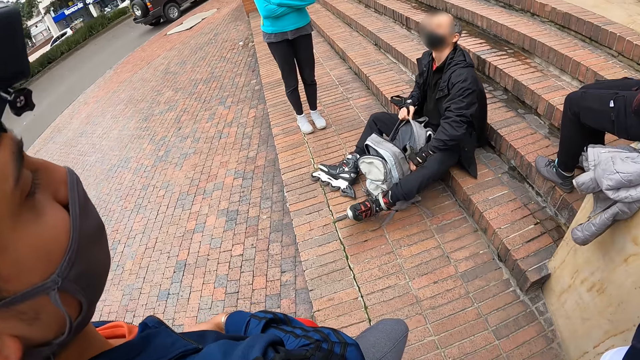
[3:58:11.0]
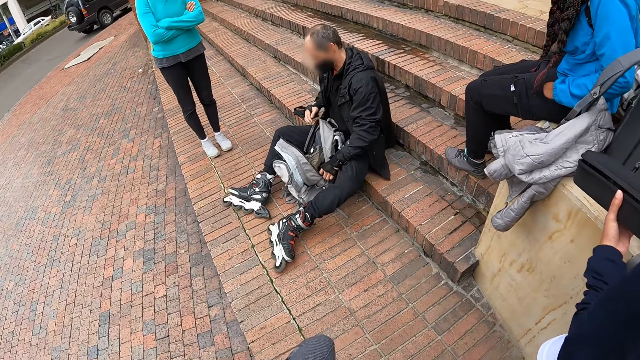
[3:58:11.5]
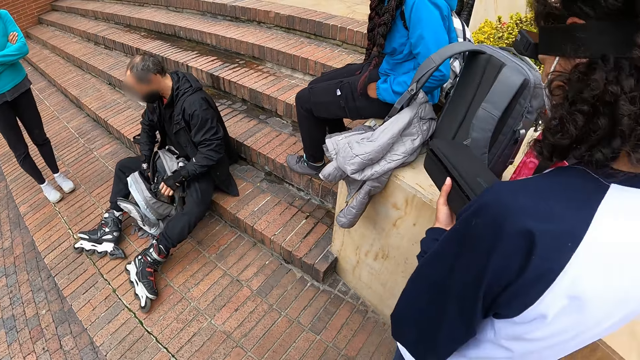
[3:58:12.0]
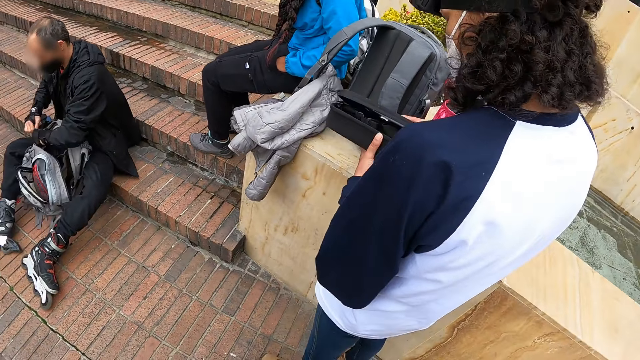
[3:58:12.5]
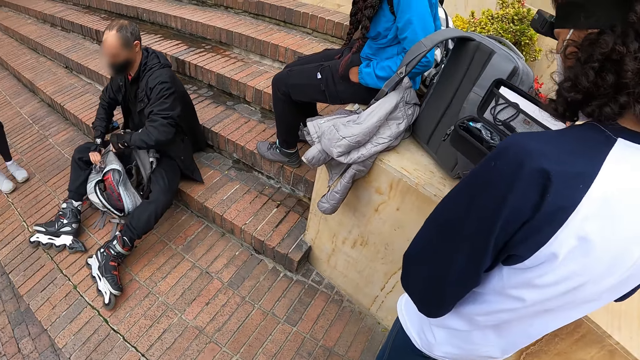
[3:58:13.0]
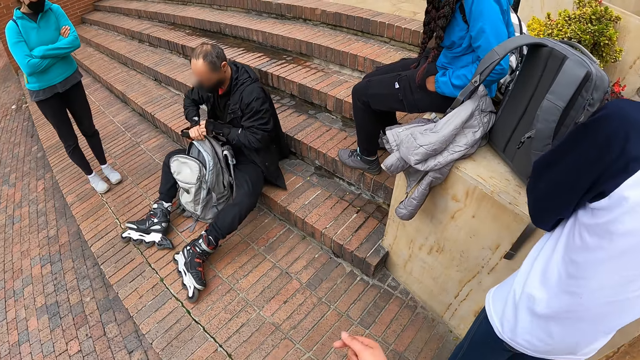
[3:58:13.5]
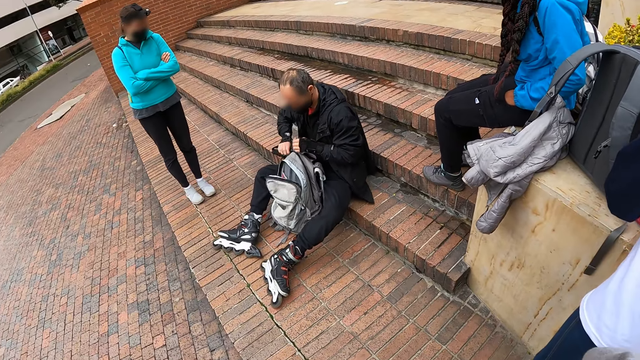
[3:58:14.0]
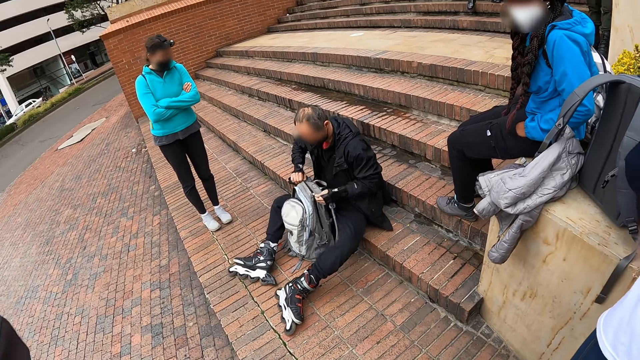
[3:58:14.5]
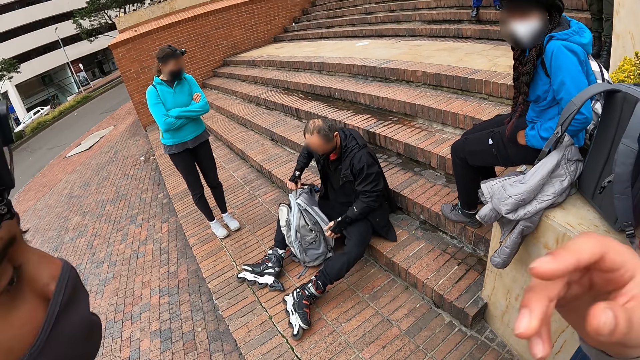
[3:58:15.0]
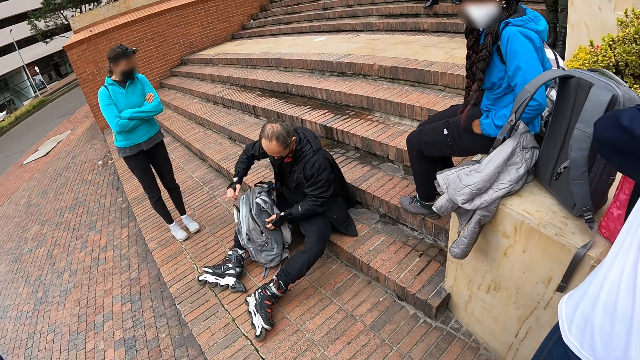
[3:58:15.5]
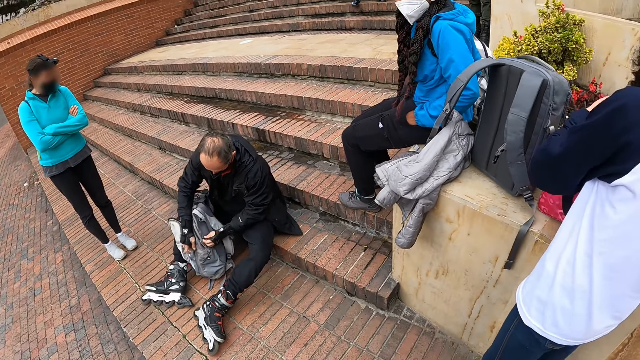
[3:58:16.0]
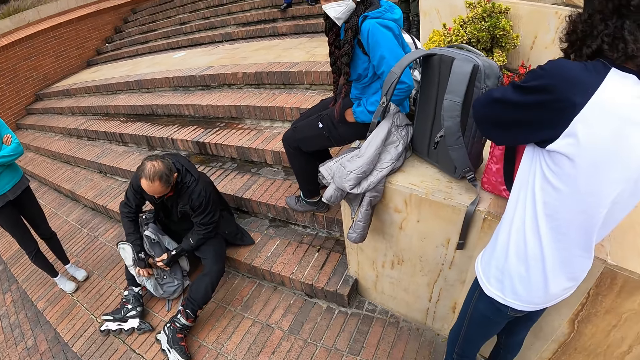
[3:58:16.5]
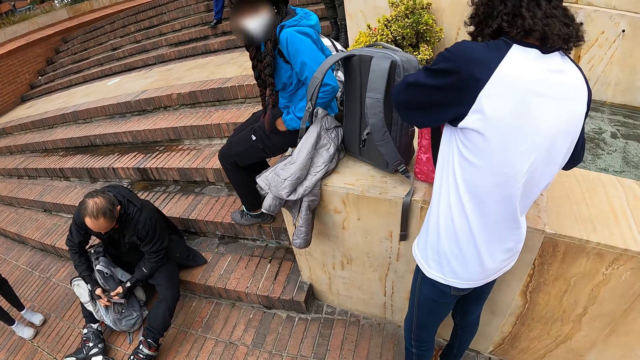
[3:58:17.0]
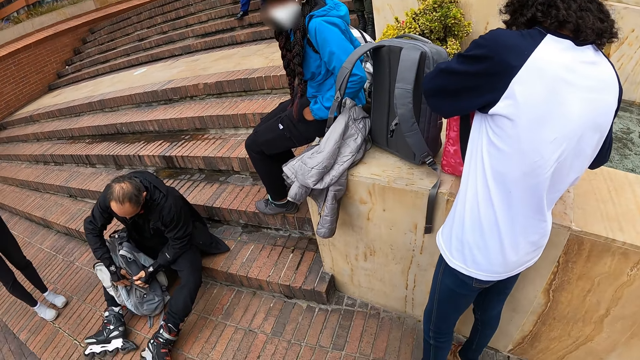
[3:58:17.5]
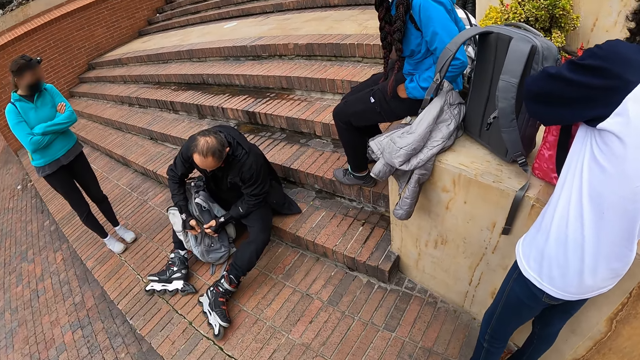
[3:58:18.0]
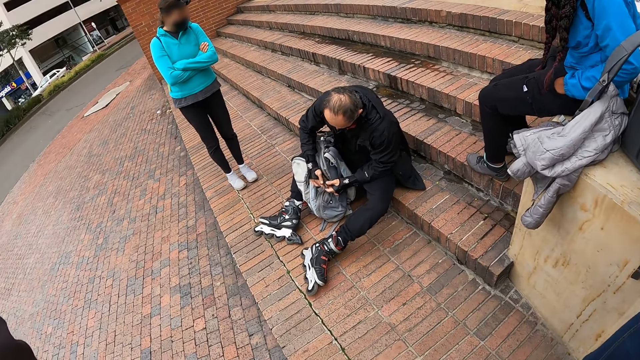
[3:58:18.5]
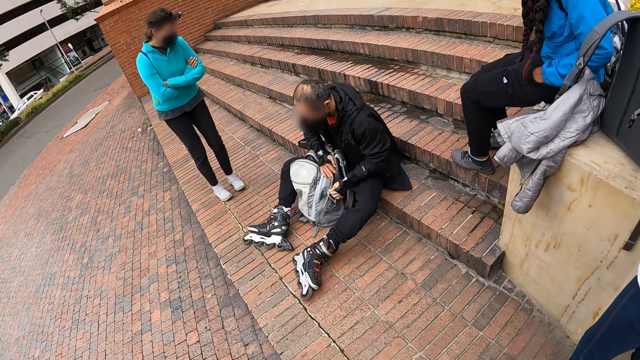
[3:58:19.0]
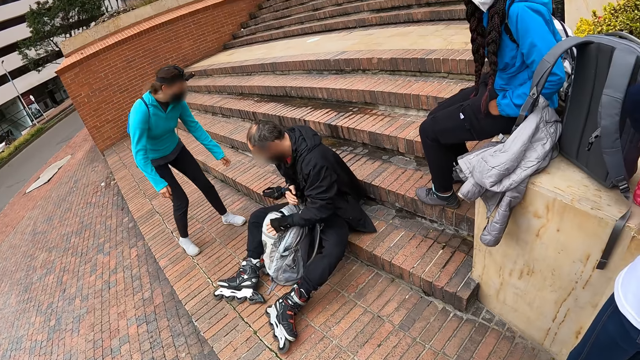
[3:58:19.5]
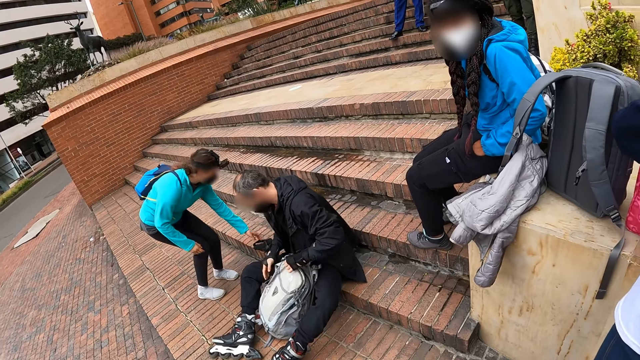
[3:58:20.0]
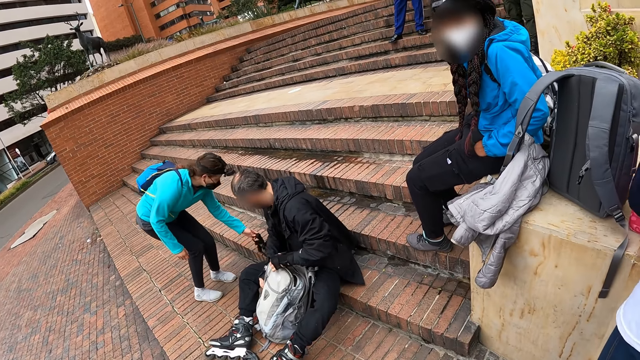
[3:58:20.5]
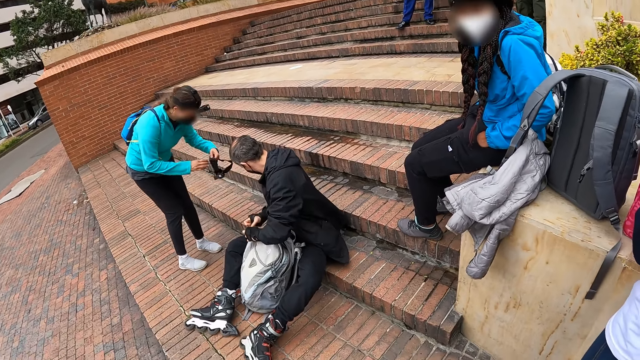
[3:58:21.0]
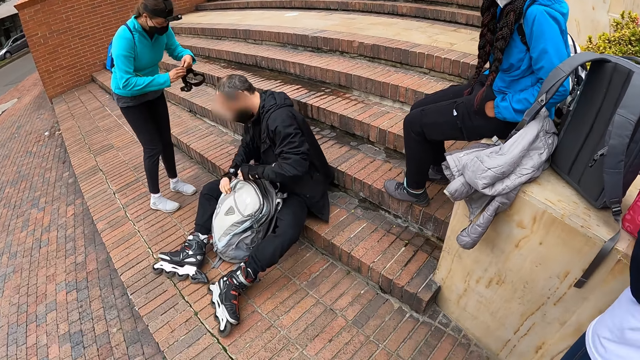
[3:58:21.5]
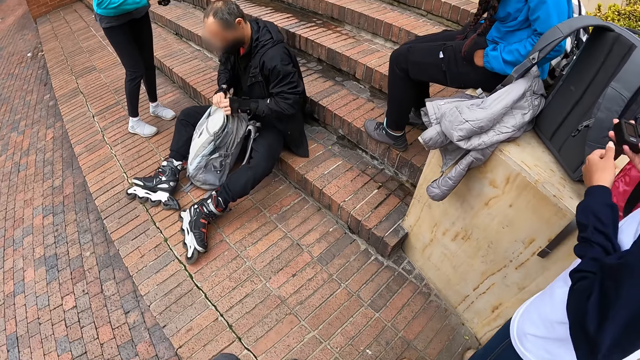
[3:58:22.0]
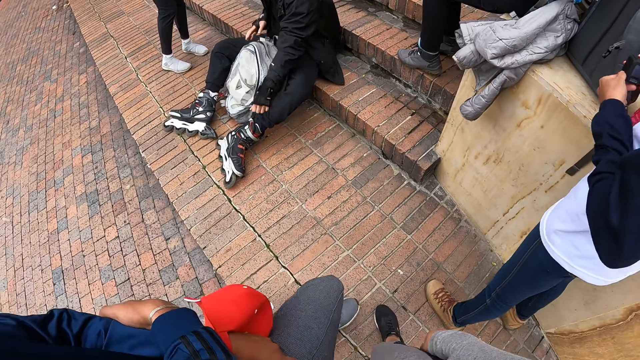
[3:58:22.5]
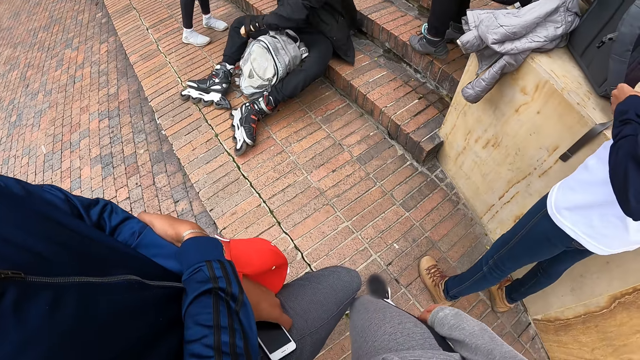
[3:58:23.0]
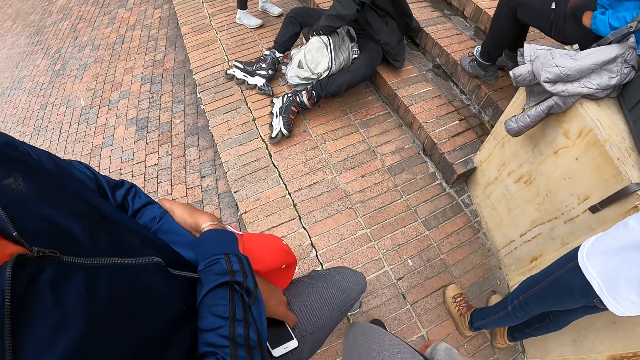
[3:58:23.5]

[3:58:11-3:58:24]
A man closes the bag with both hands. The camera wearer moves the right hand. A woman picks the camera on the staircase with her left hand.

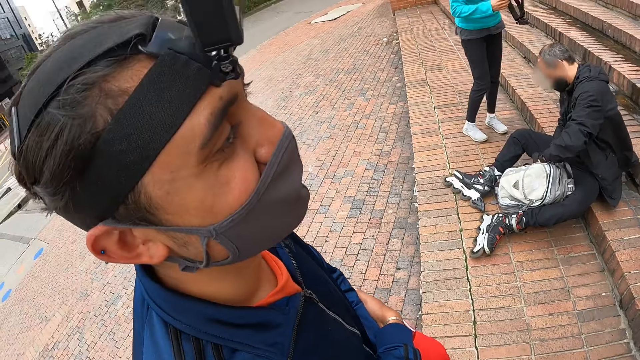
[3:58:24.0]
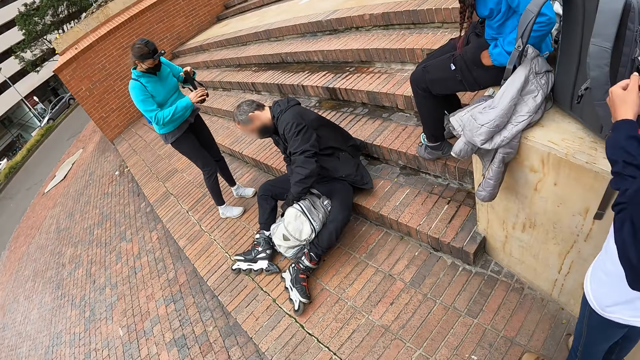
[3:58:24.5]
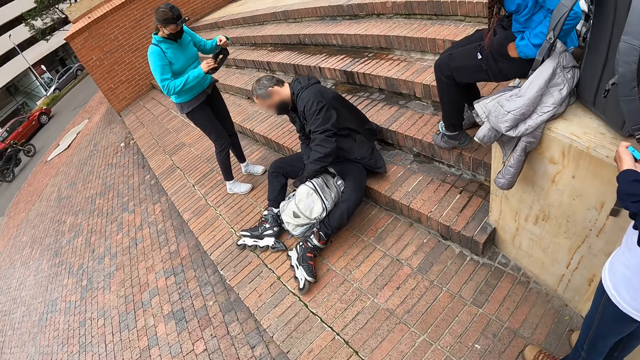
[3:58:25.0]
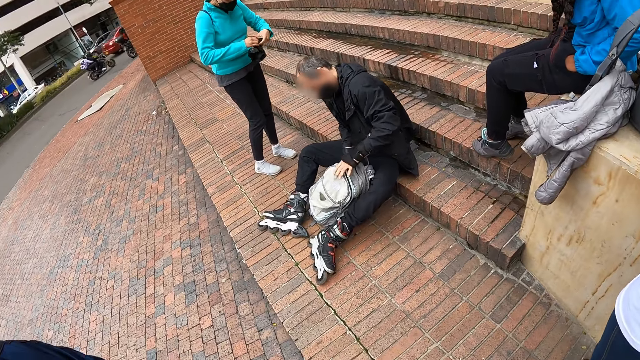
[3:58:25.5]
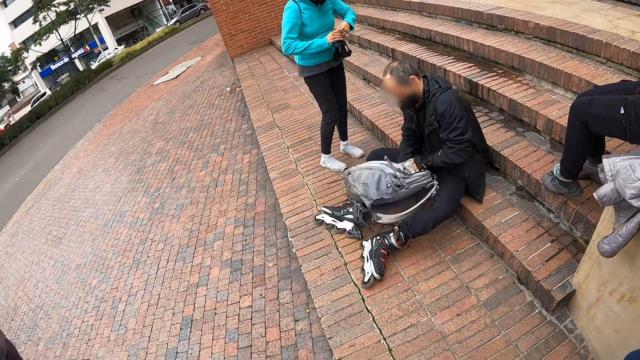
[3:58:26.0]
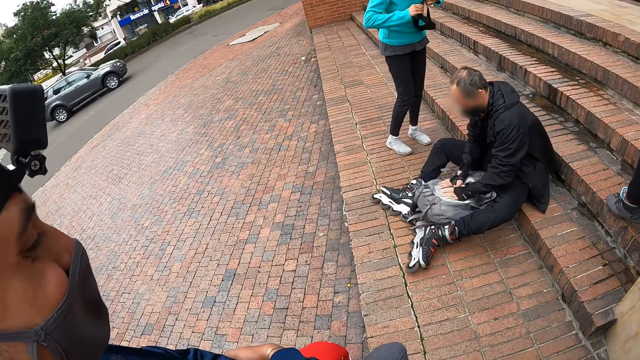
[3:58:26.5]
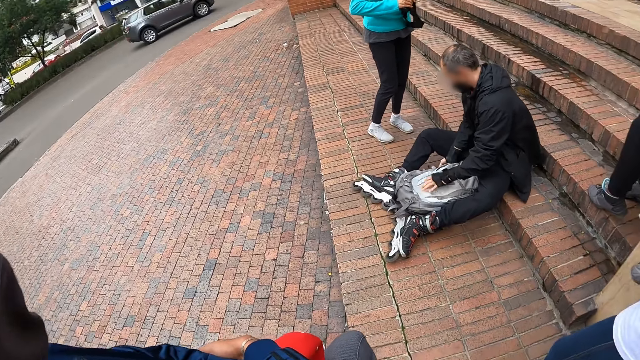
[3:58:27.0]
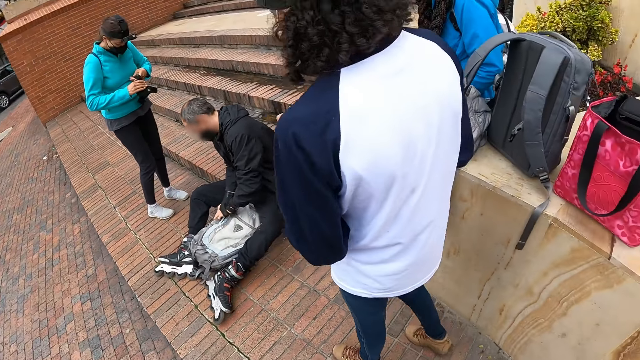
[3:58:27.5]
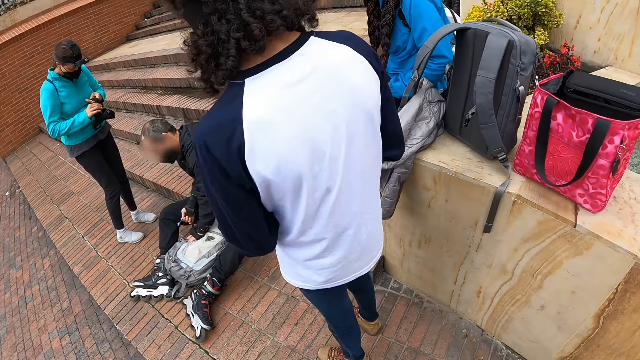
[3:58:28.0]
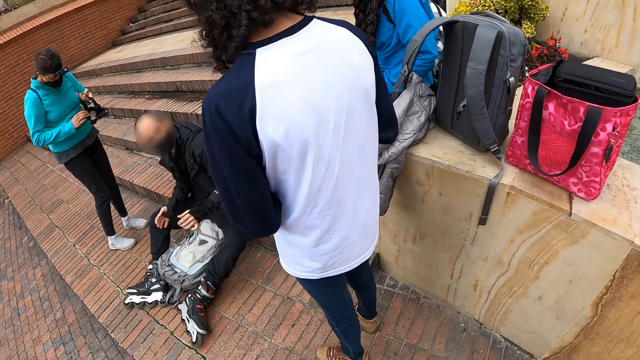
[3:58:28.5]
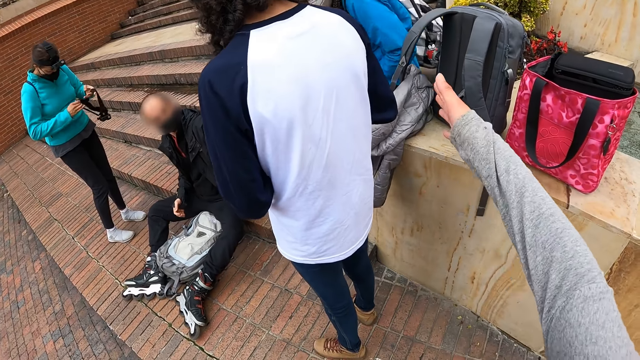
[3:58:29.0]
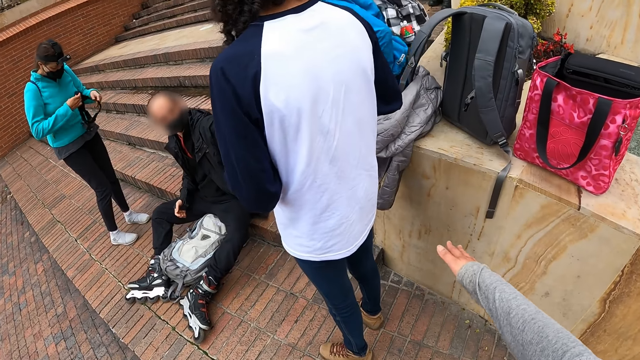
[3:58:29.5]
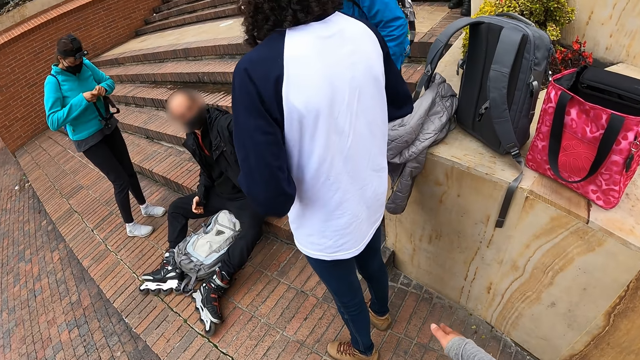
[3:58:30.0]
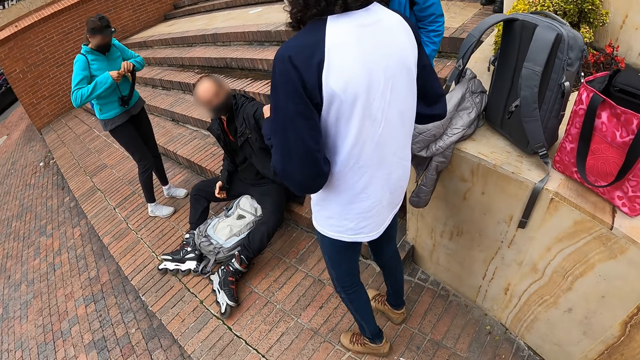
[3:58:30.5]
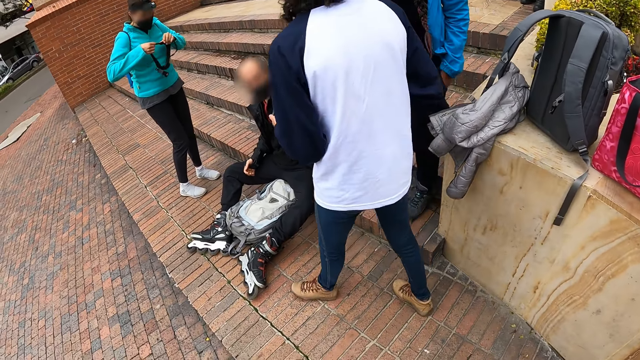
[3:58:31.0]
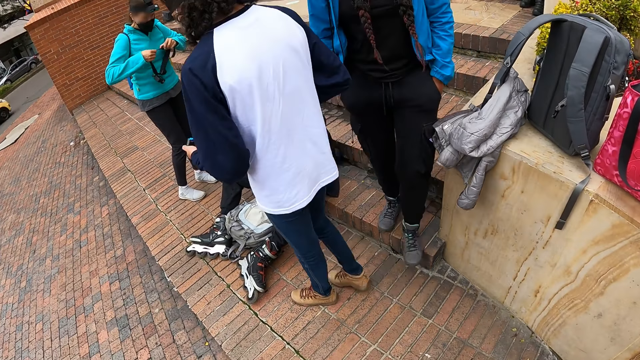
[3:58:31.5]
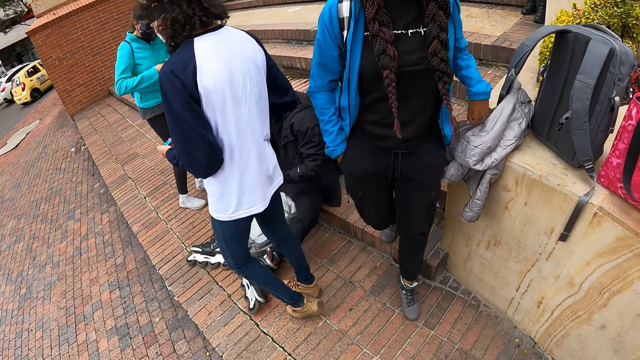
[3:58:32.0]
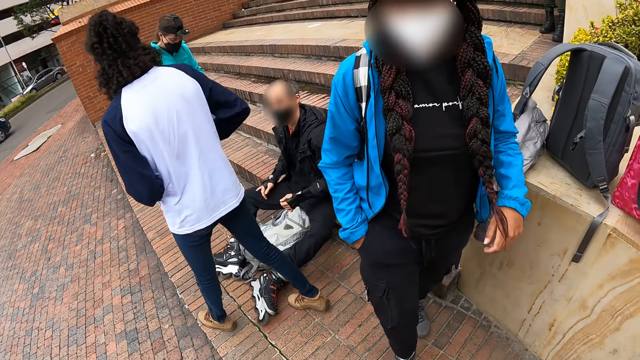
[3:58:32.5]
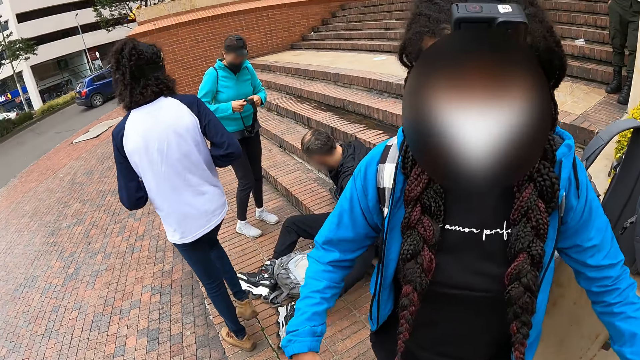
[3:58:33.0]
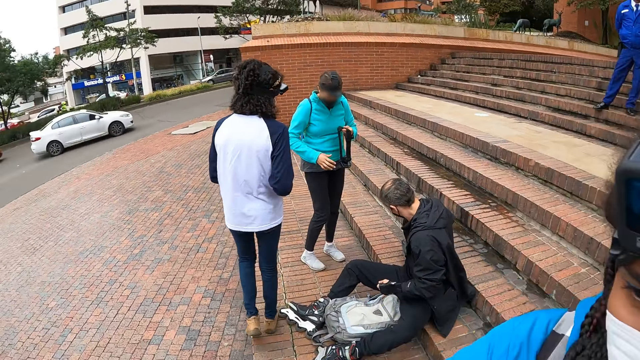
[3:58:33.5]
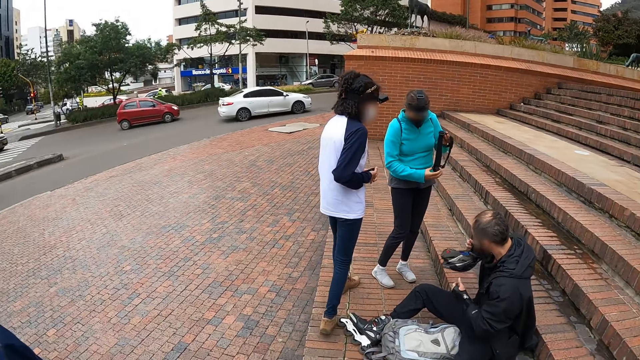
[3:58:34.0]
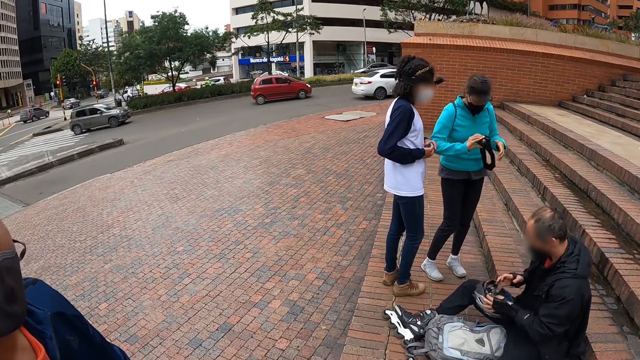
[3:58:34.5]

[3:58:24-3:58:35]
A man puts the backpack on the ground. The camera wearer speaks with gestures. A lady walks. The lady hugs the camera wearer. The man picks the helmet on the staircase with his right hand.
